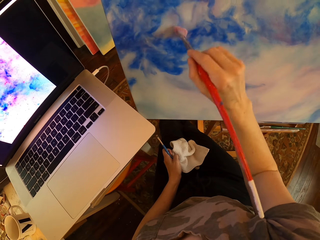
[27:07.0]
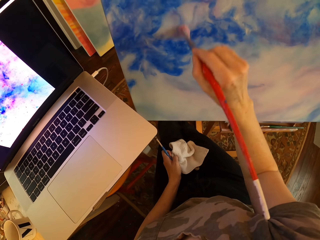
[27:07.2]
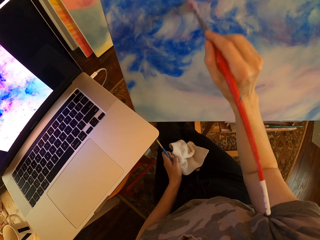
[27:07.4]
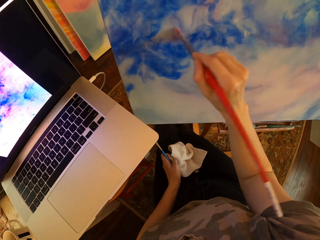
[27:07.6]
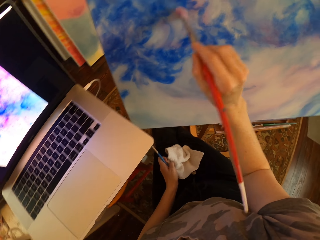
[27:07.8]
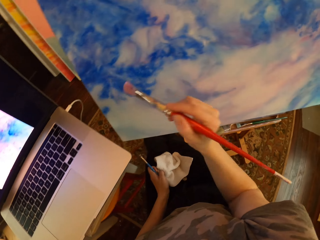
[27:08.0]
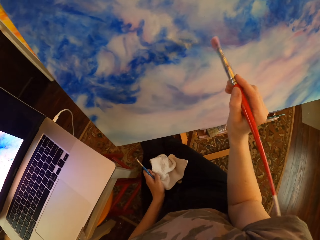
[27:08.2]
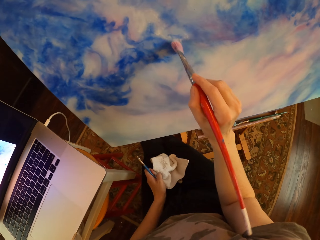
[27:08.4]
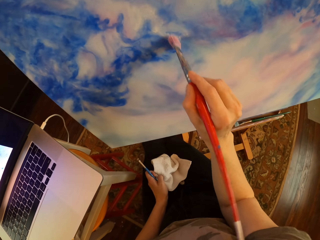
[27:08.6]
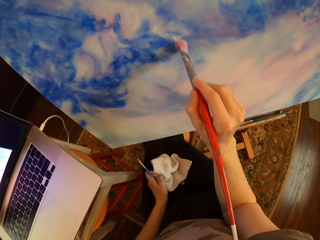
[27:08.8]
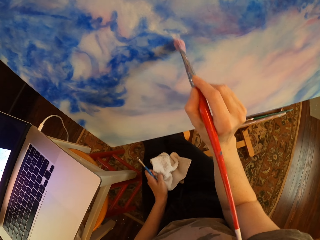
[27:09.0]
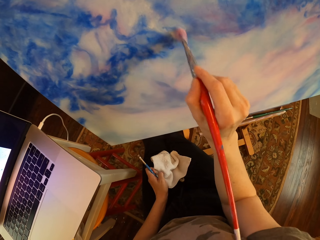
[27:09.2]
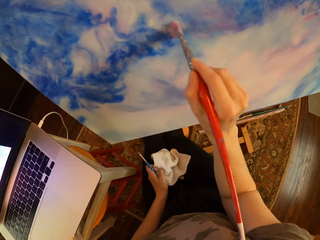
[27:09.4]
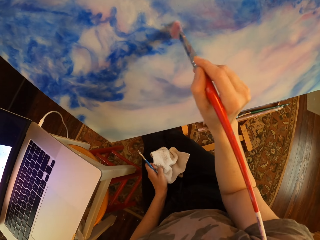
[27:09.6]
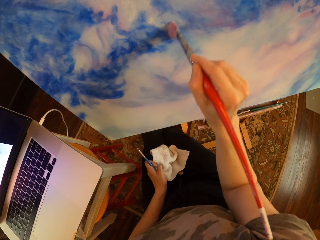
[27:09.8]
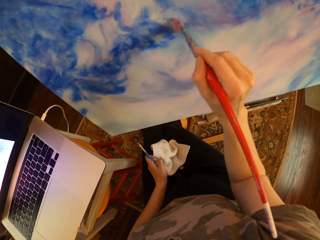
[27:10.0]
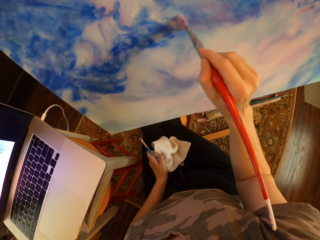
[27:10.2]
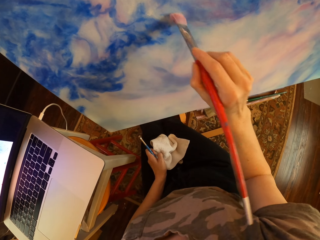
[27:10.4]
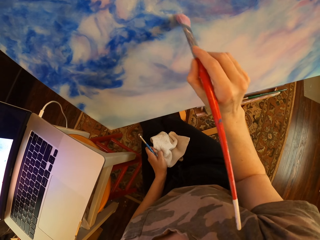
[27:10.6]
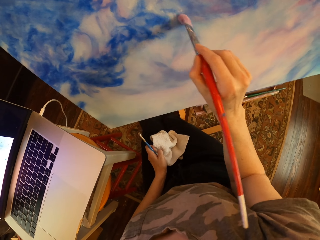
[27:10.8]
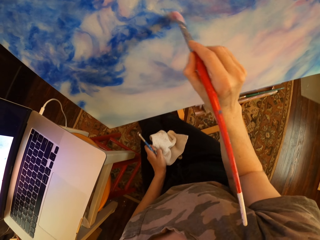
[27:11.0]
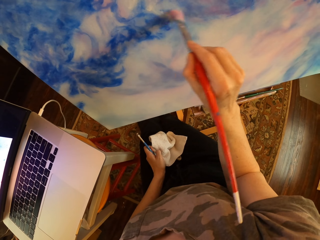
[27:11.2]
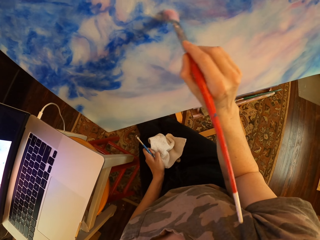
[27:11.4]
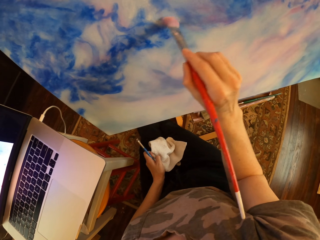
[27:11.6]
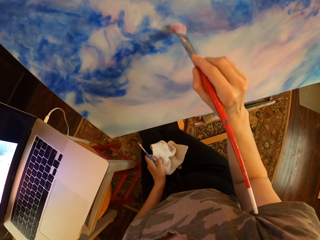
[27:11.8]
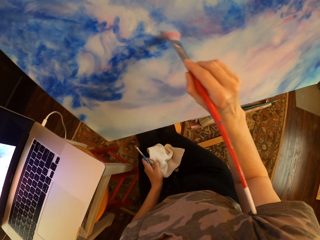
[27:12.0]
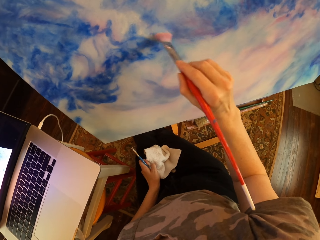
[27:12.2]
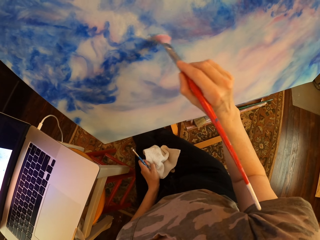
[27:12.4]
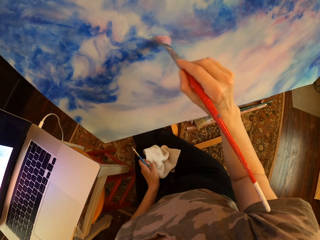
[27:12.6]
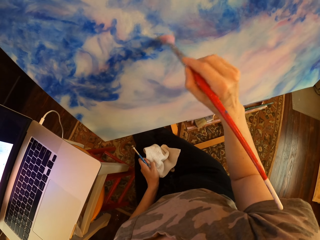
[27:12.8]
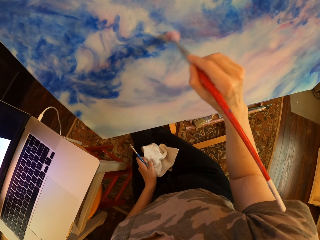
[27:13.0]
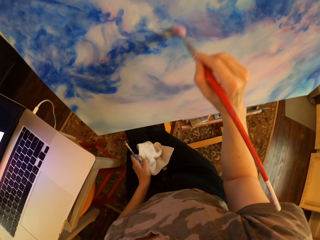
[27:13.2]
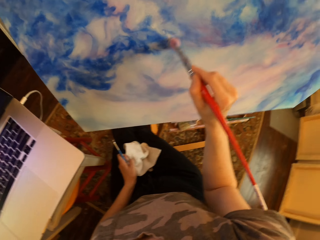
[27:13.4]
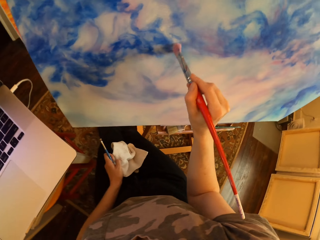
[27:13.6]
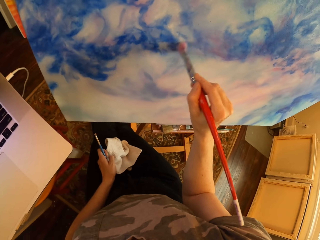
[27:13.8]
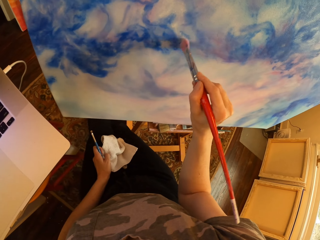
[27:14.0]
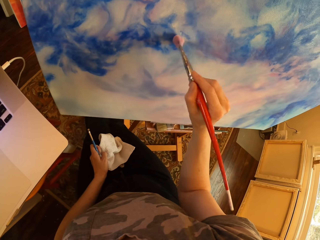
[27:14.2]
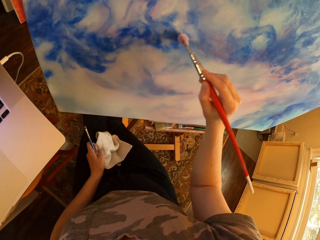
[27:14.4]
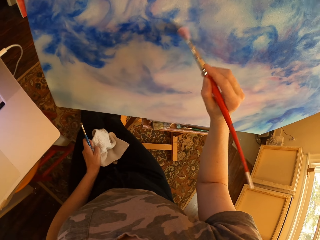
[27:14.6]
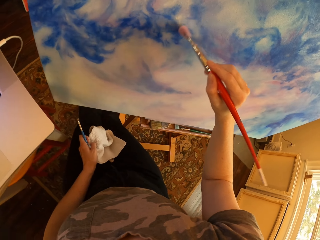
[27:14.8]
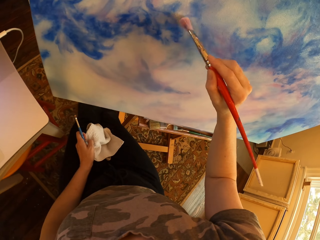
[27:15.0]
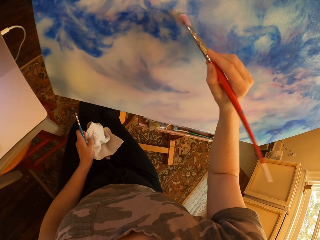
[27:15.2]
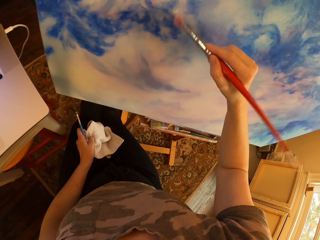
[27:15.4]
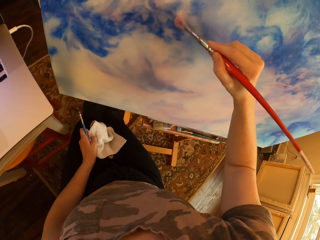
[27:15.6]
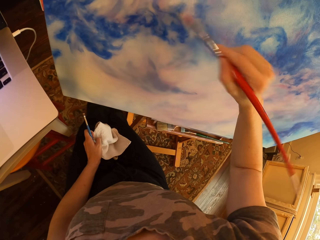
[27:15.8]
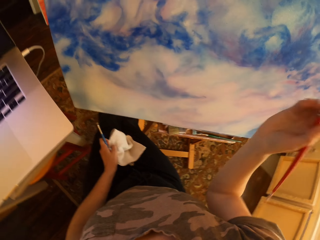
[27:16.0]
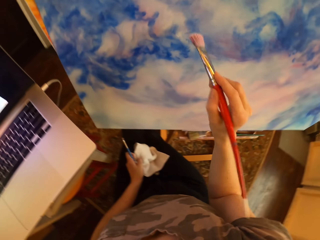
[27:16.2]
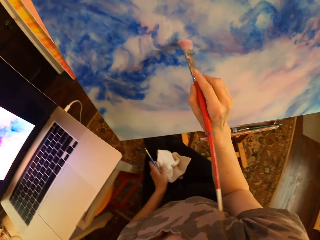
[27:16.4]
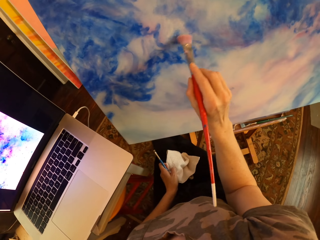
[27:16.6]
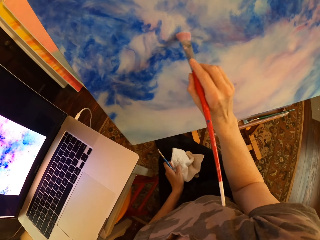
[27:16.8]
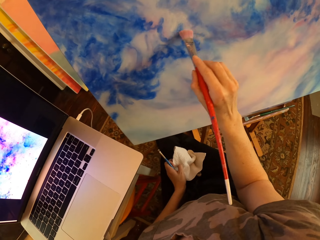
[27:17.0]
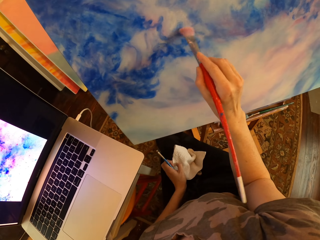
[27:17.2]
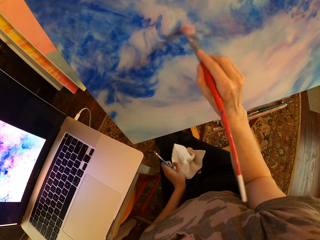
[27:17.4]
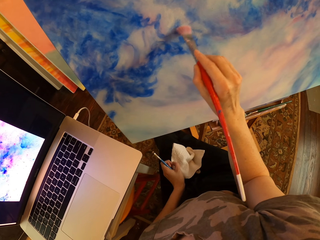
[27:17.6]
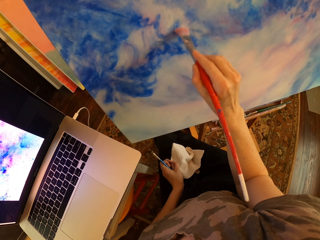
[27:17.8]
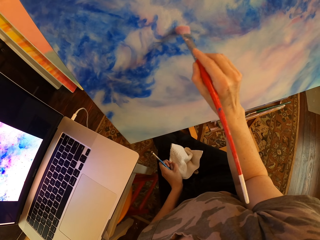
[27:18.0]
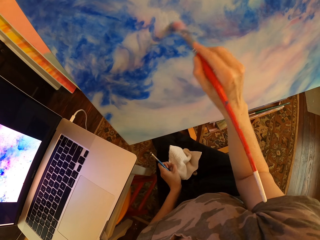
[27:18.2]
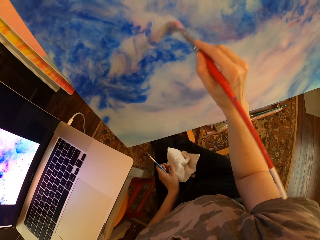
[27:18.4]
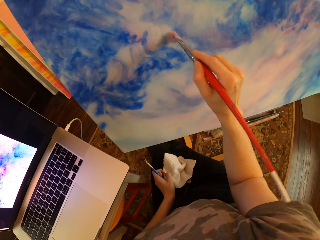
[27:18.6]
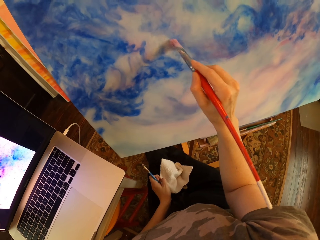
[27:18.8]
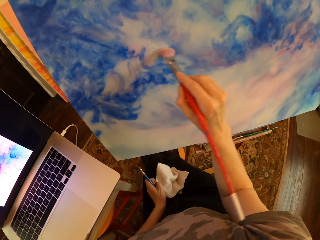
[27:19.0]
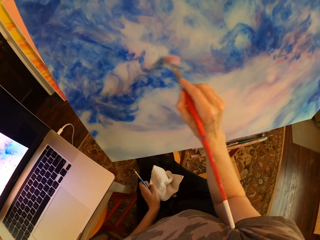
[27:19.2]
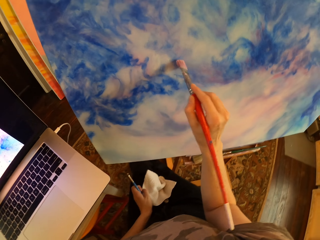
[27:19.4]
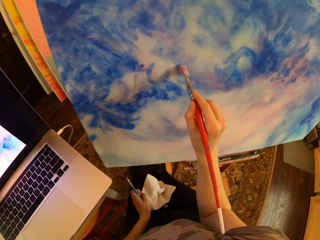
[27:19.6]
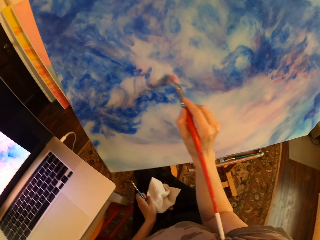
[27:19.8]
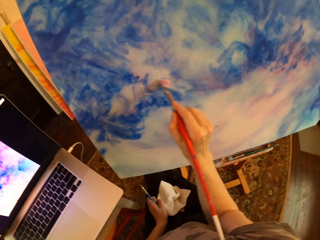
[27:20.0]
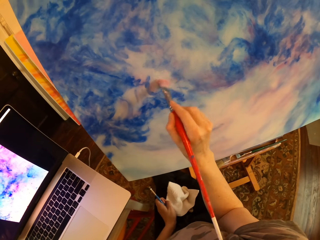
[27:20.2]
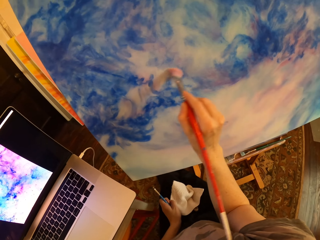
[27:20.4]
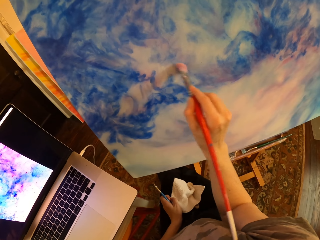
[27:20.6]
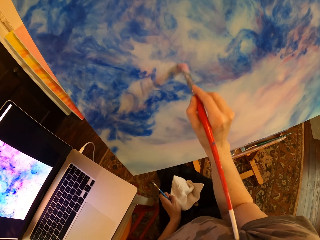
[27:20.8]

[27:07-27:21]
The camera wearer turns to the side. They paint a board.

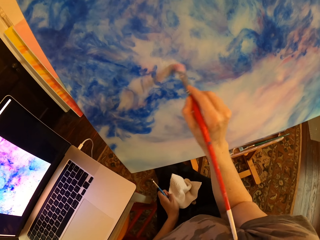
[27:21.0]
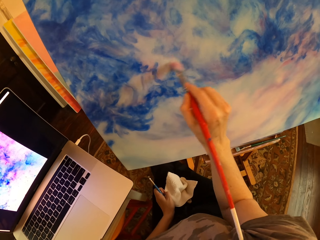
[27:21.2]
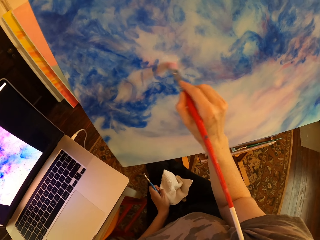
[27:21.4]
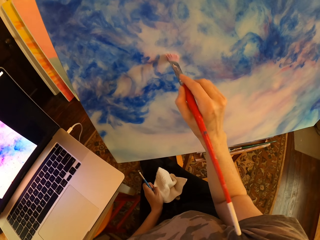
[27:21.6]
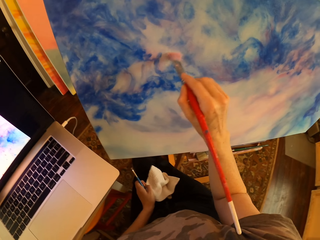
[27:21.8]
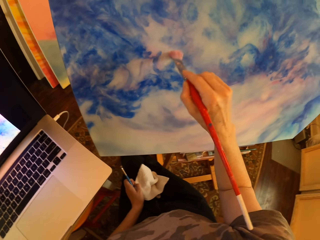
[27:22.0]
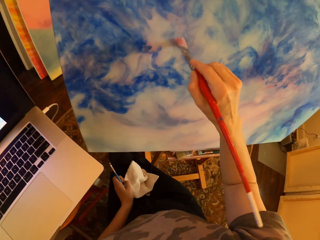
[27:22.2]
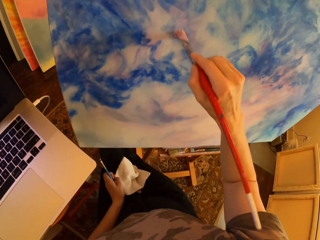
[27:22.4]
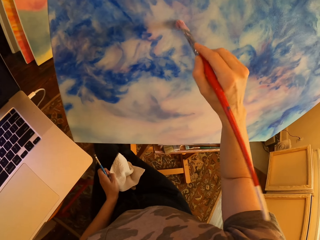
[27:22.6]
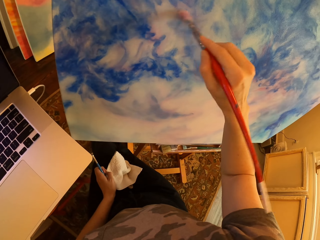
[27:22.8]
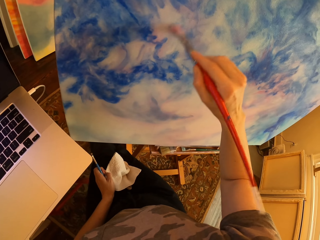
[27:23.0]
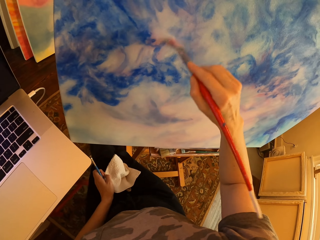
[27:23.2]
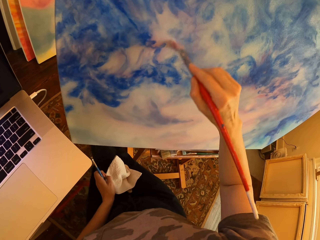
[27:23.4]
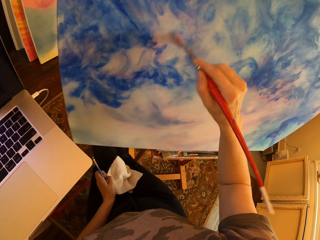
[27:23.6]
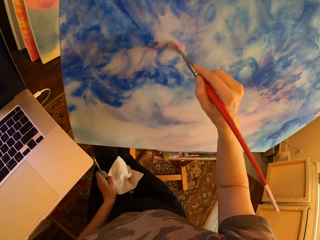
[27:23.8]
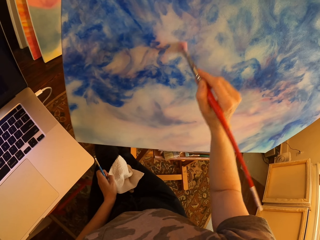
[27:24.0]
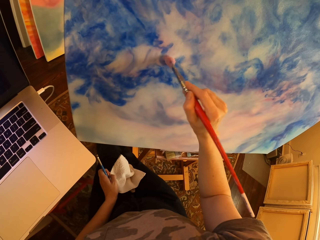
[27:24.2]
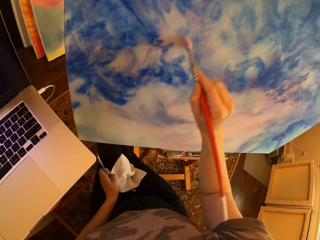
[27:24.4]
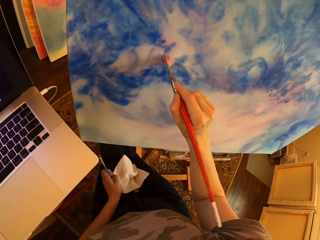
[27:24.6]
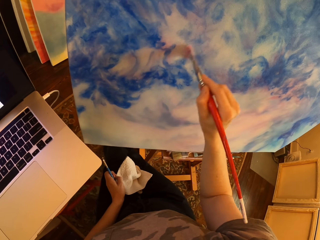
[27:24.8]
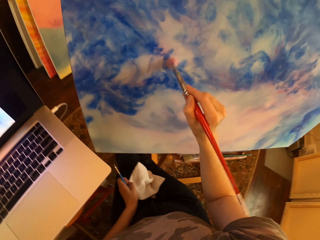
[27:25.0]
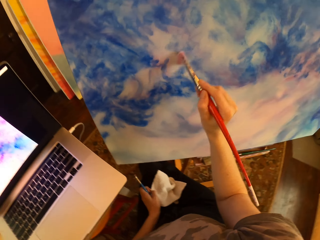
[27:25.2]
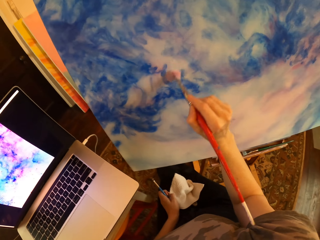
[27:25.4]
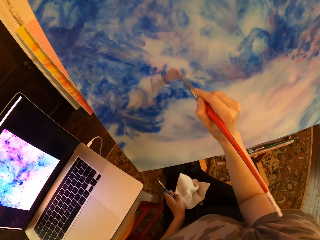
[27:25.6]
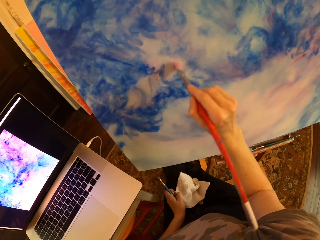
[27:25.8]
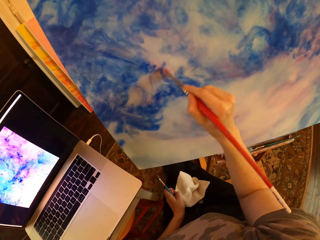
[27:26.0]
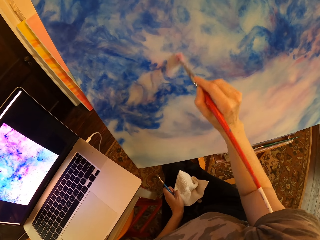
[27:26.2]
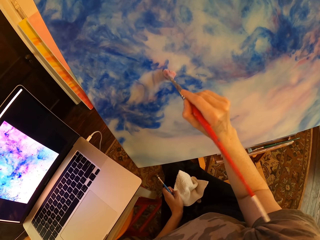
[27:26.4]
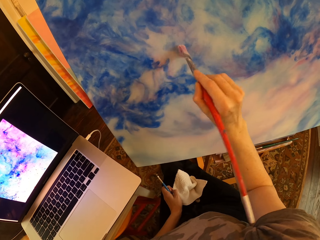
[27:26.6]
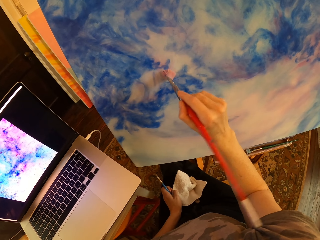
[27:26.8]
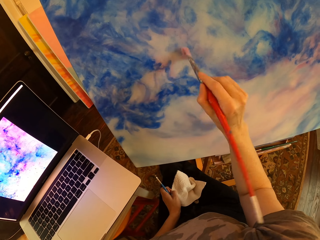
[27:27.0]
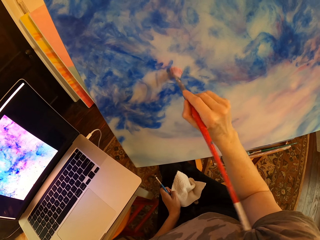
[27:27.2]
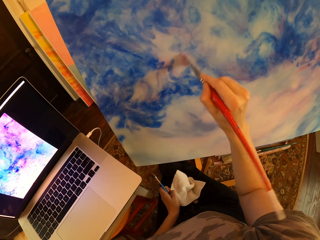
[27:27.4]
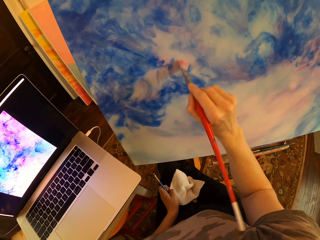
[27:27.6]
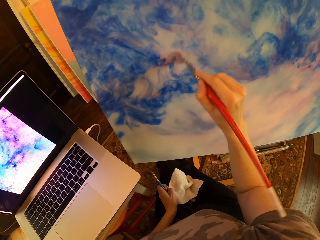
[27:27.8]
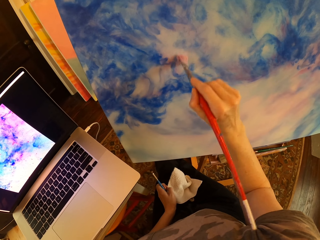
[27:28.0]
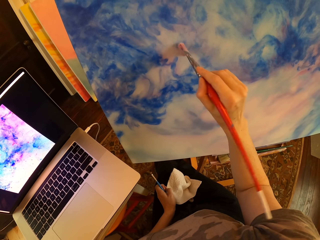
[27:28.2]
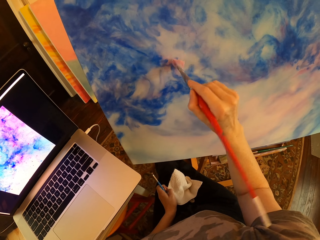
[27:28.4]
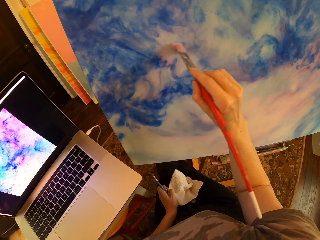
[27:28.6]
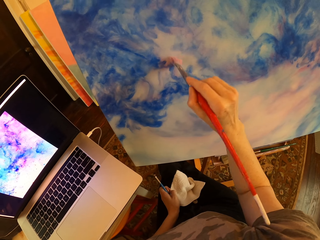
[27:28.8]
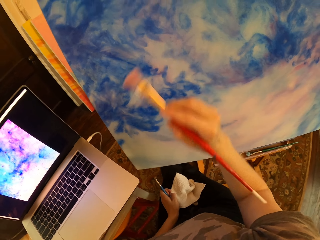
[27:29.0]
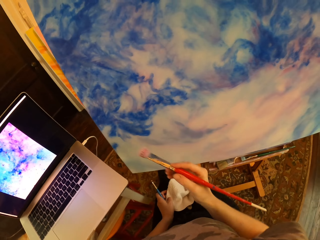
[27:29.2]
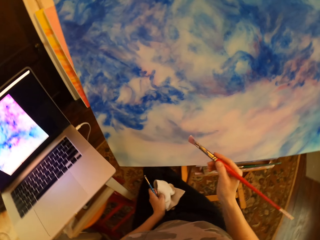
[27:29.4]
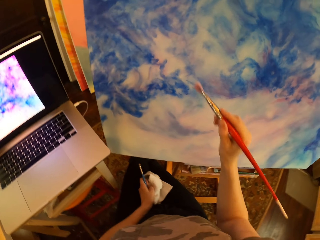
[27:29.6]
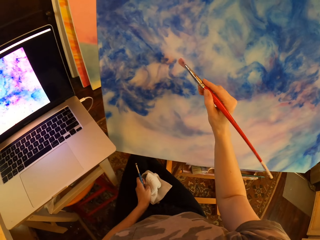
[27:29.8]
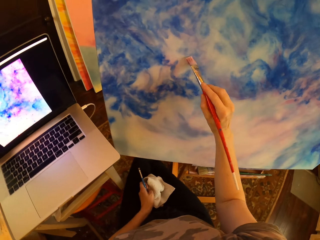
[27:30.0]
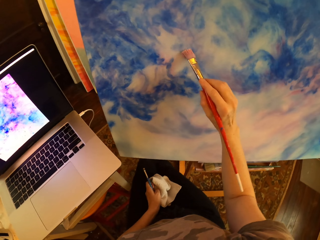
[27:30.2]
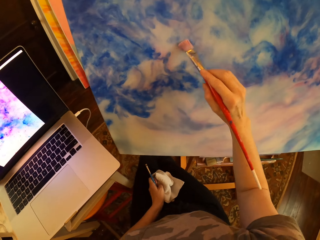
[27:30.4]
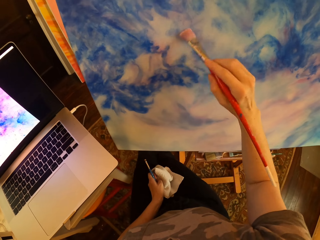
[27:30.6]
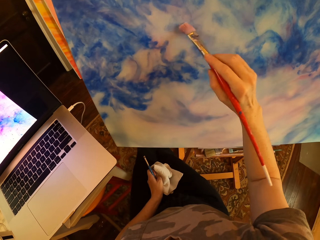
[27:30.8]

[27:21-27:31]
The camera wearer turns to the side. They paint a board. They turn to the side. They paint the board.
